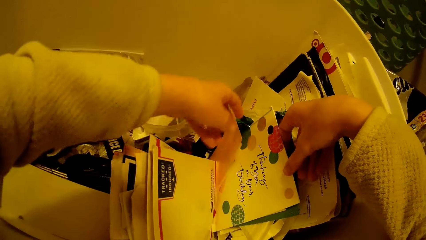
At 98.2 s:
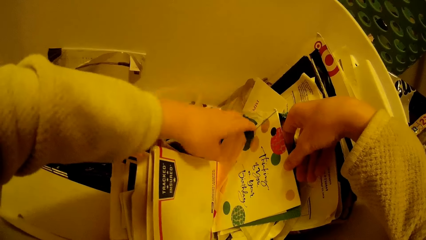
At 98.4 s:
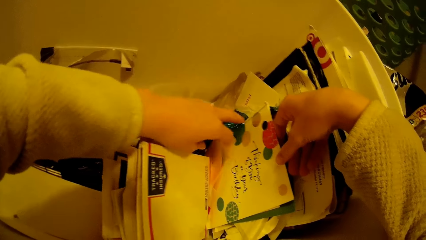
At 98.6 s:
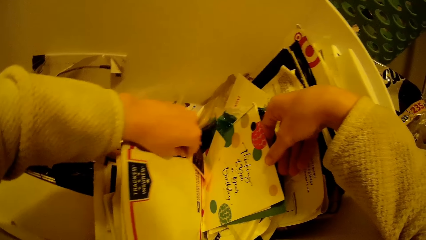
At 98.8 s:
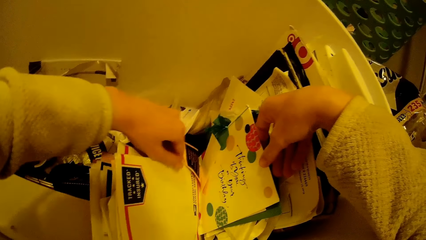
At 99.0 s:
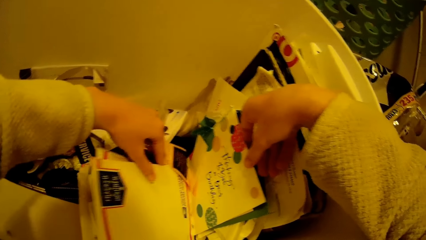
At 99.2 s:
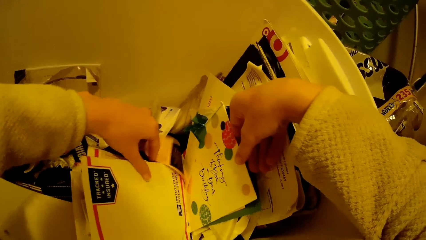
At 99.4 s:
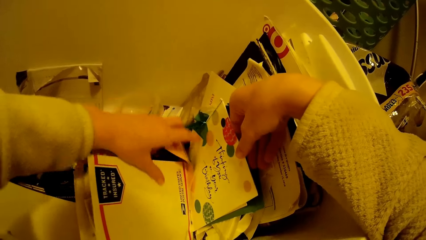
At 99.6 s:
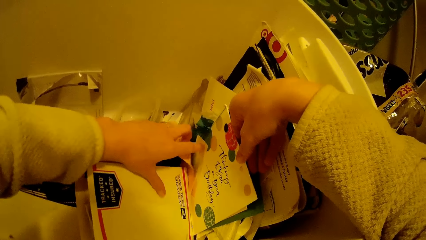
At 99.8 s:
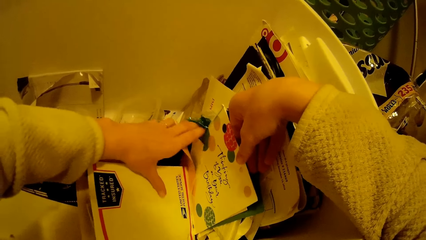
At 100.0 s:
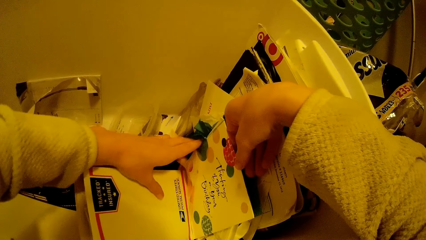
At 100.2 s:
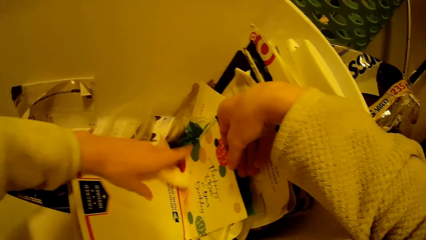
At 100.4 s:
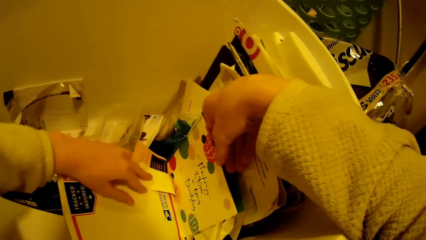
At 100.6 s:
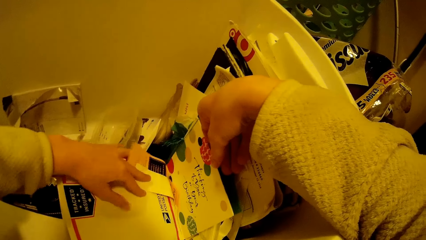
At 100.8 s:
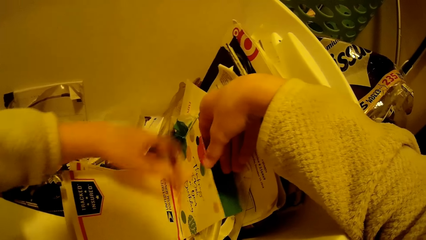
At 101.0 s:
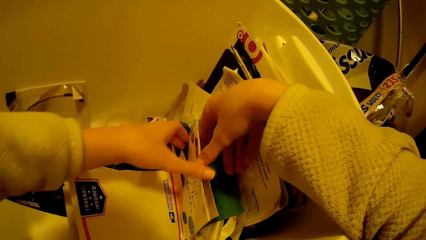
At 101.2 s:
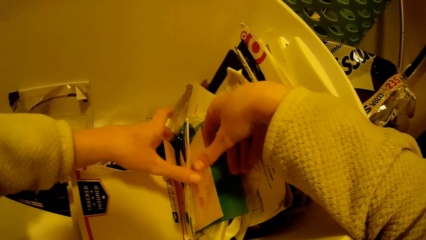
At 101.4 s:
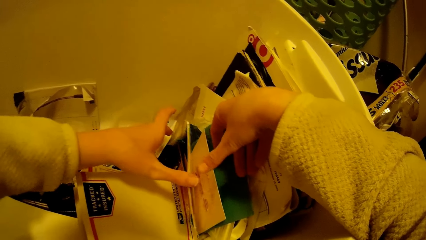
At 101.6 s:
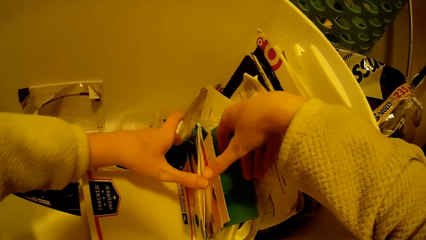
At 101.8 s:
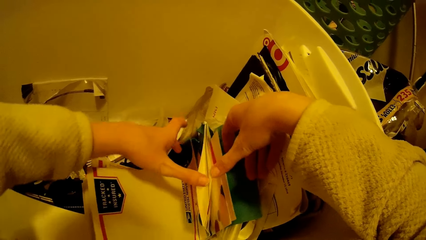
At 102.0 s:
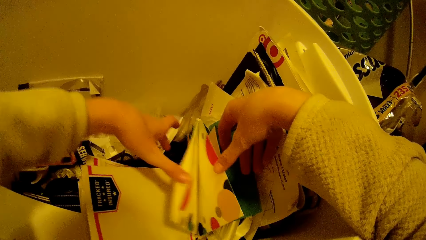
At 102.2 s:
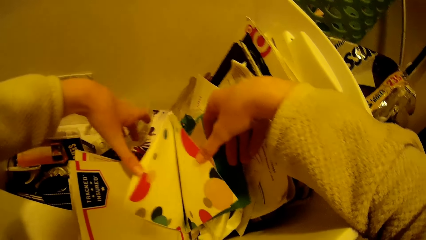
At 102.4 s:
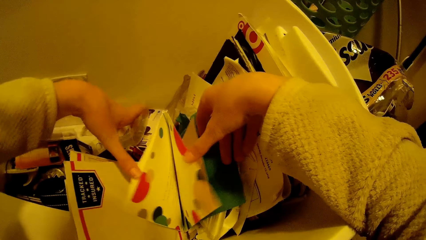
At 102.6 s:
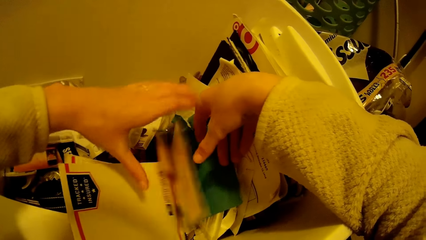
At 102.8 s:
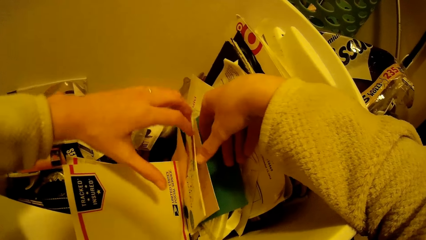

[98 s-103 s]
The camera wearer selects the files in the bucket.

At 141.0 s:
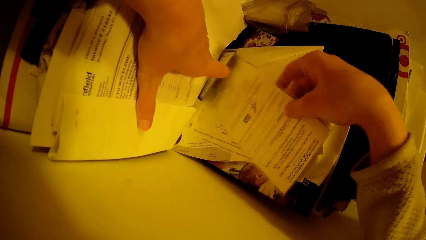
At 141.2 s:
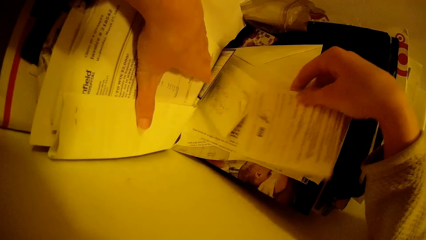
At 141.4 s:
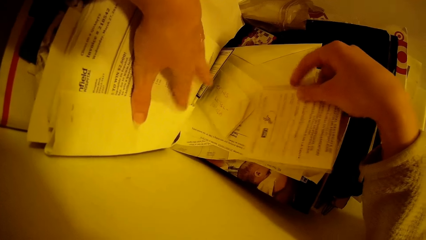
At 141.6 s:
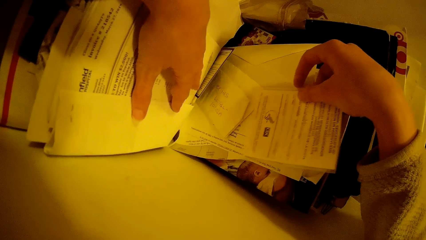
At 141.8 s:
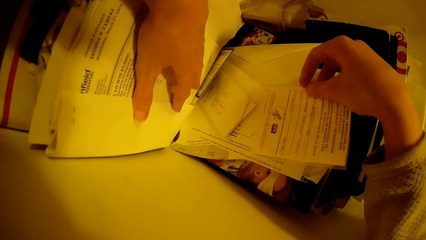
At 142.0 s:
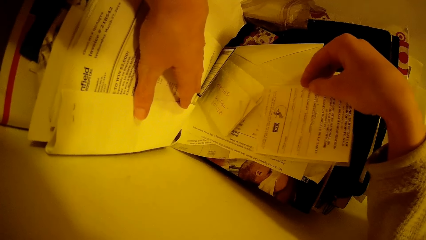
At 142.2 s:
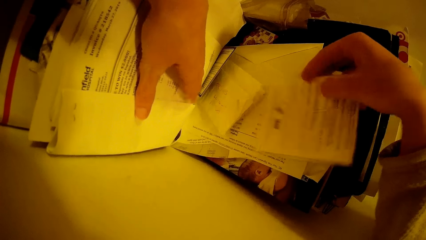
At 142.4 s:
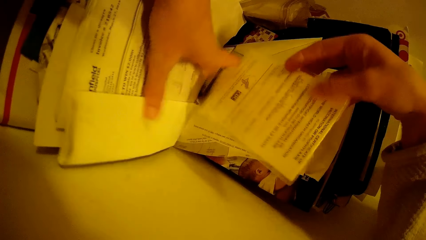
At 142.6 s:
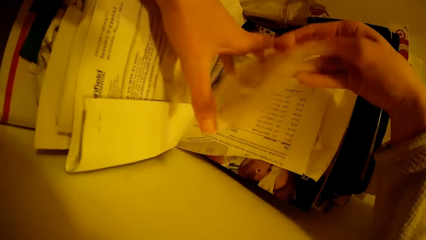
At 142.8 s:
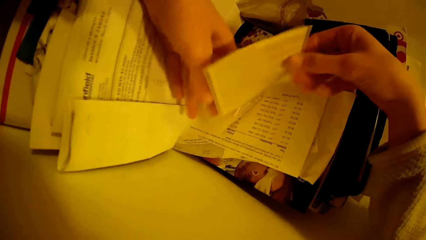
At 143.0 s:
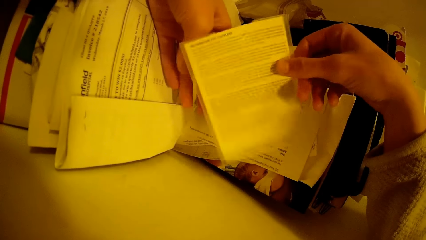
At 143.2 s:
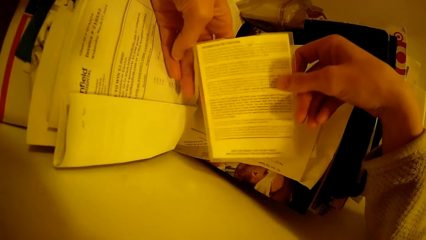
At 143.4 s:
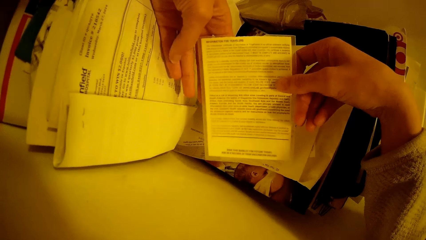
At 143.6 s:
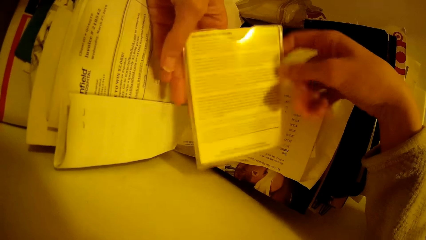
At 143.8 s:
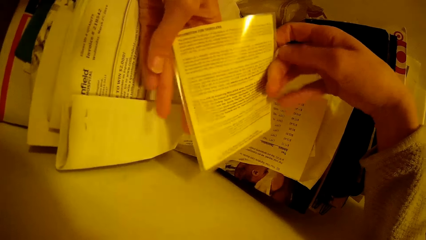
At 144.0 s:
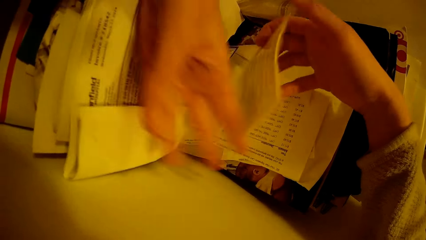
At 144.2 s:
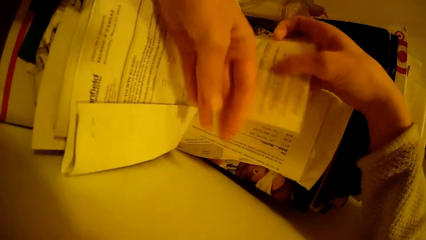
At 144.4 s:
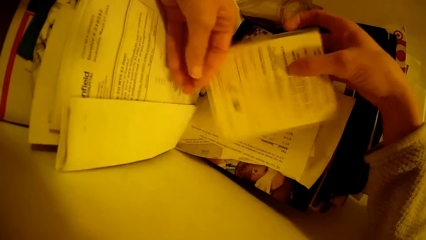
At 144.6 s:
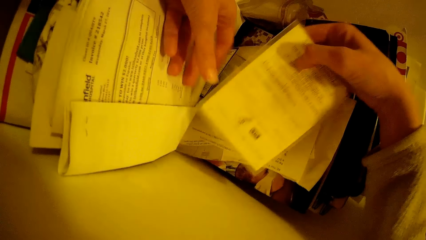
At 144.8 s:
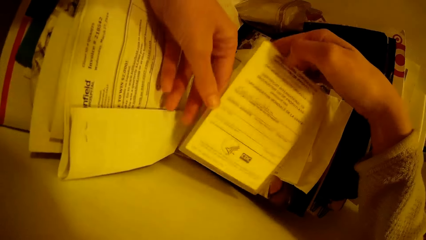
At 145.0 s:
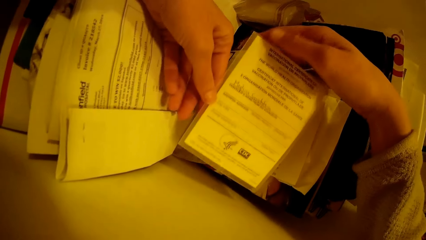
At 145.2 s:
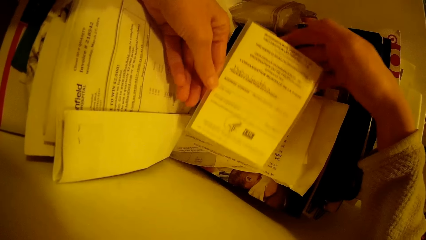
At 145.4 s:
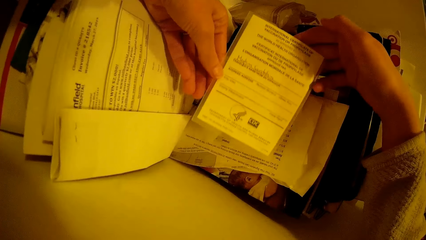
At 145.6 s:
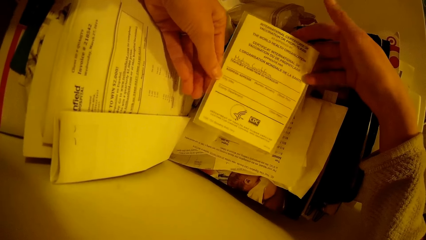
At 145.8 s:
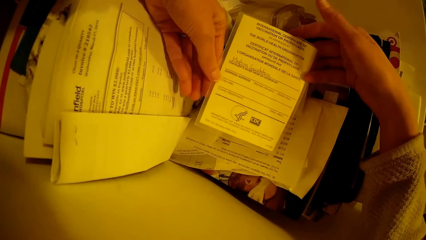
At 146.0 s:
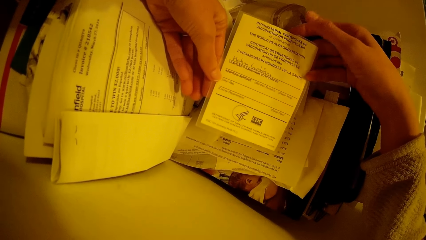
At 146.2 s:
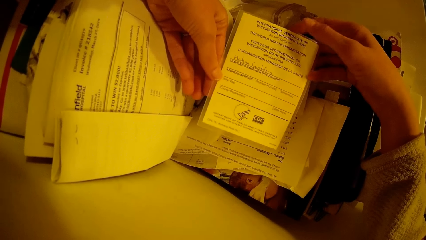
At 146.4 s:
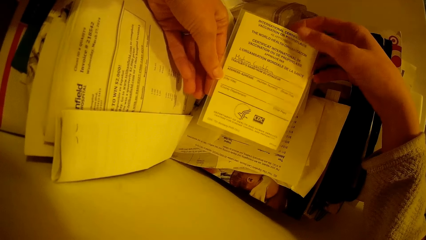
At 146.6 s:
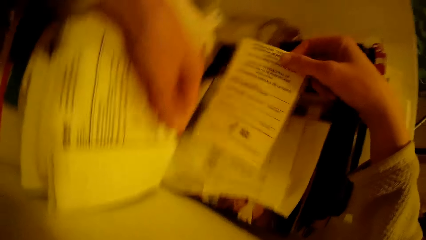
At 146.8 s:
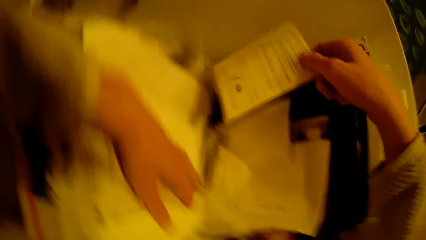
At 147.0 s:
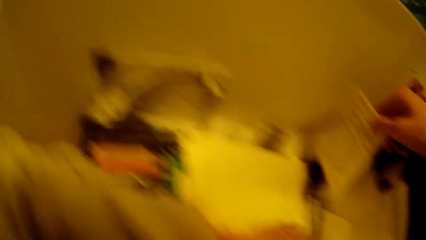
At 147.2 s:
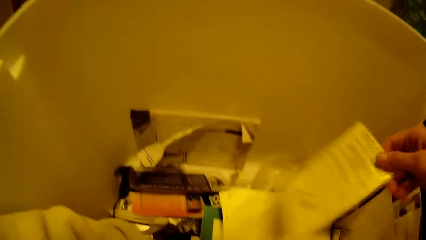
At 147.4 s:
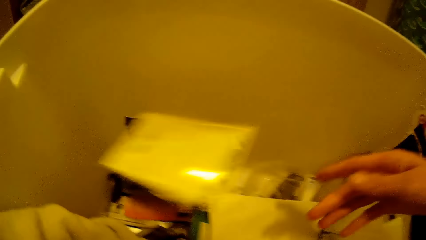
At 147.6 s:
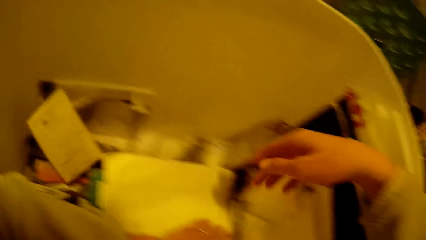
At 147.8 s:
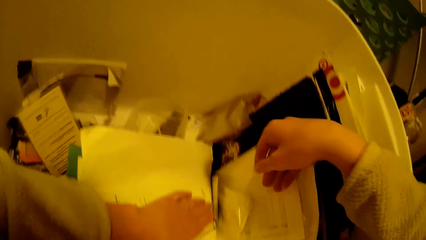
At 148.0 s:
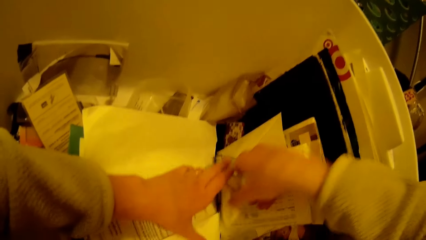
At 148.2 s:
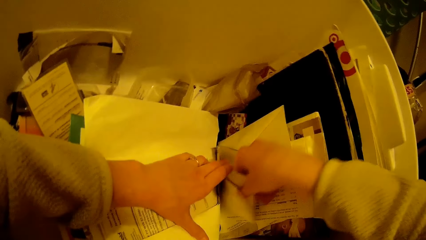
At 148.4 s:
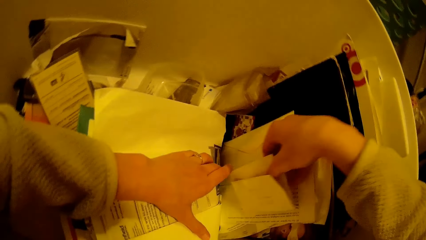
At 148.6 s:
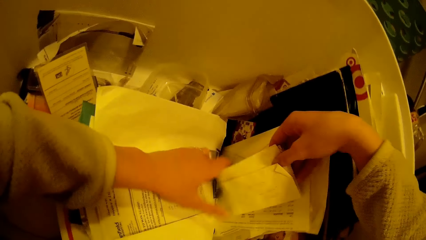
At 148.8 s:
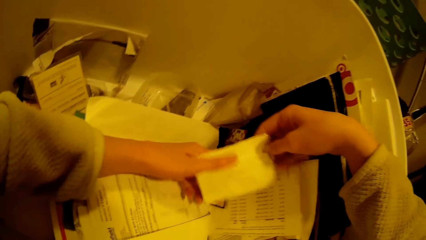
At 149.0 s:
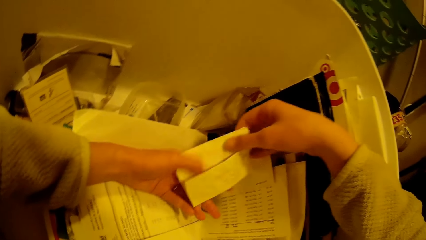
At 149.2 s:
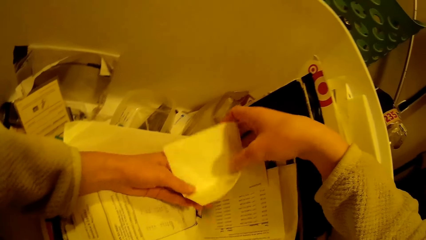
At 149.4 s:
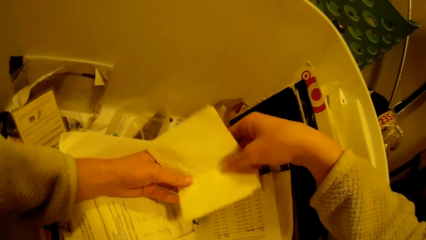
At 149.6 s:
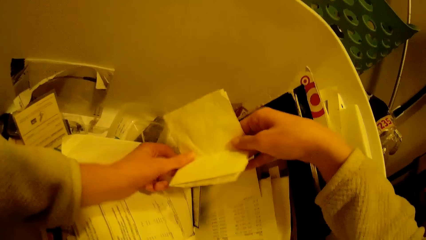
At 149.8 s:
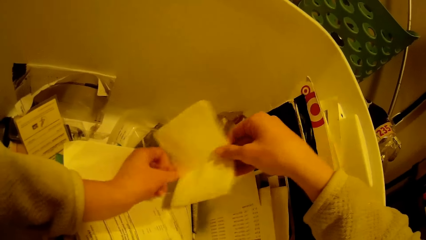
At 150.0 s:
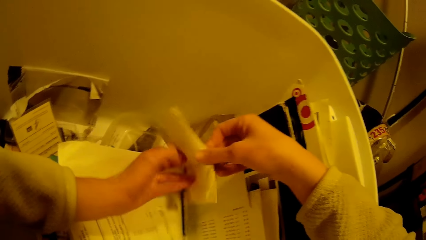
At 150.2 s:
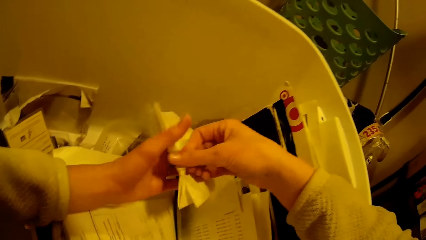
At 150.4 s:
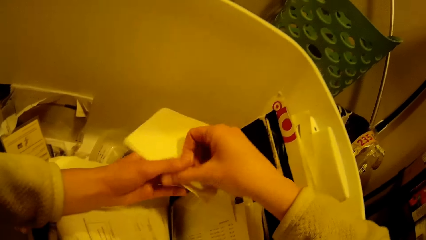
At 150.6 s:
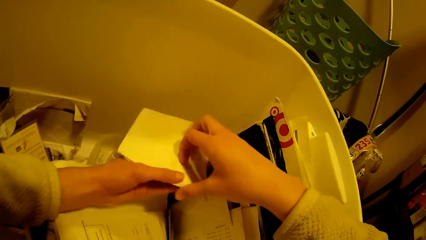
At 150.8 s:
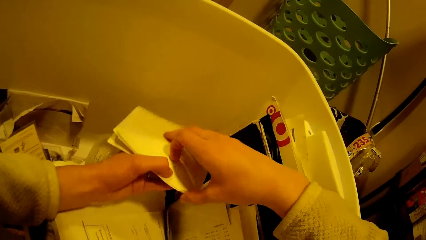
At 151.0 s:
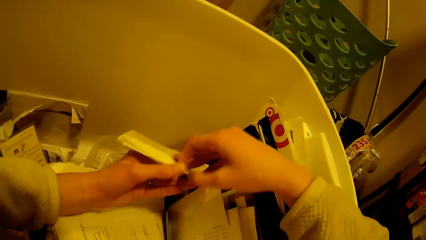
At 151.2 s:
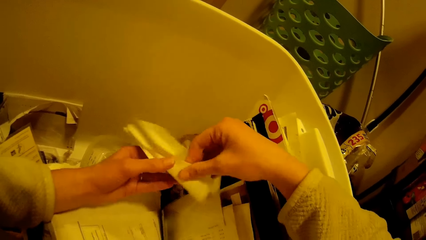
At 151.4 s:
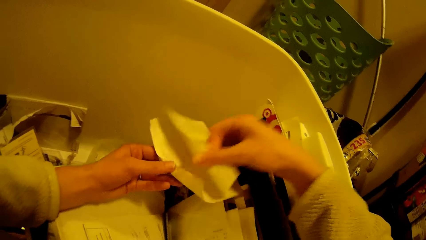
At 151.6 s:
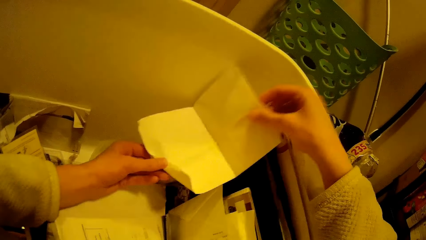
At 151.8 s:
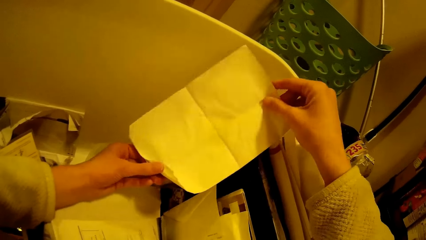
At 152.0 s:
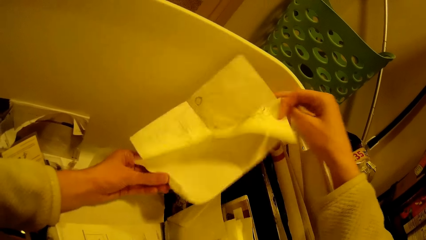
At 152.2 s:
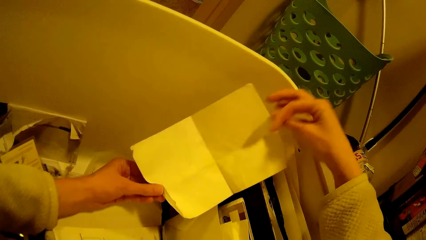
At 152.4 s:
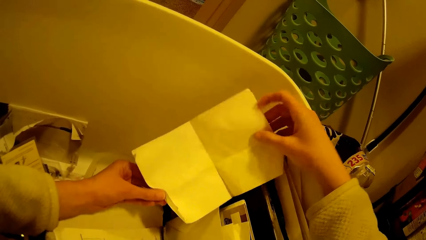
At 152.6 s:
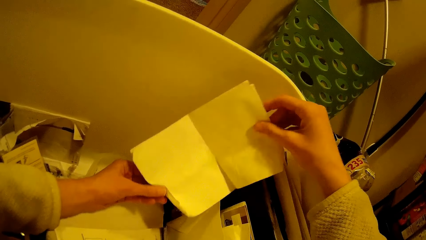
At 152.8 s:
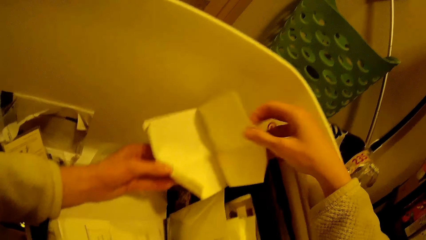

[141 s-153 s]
The camera wearer holds a form. They turn the form. They throw the form in the bucket. They pick up a form. They open the form.
